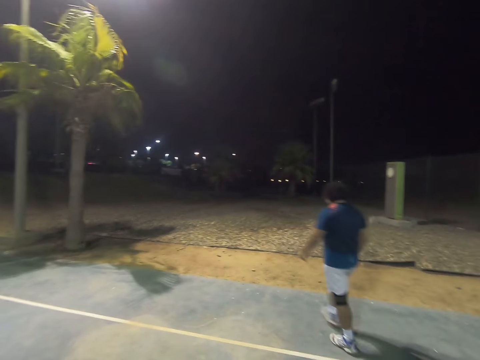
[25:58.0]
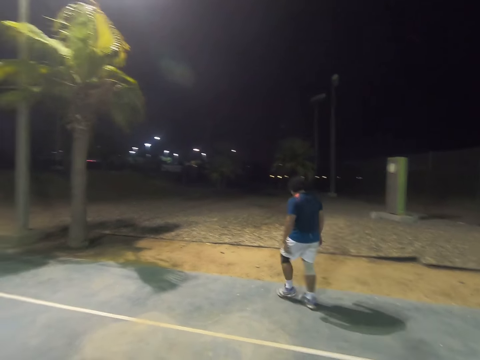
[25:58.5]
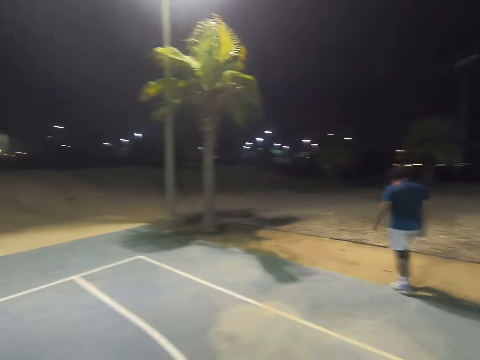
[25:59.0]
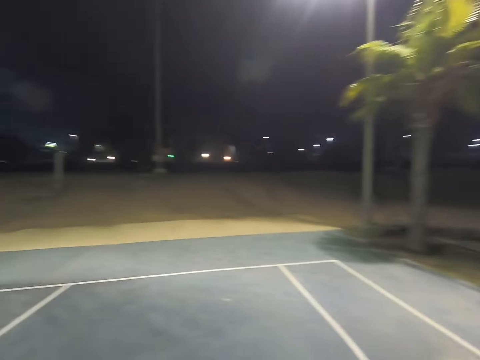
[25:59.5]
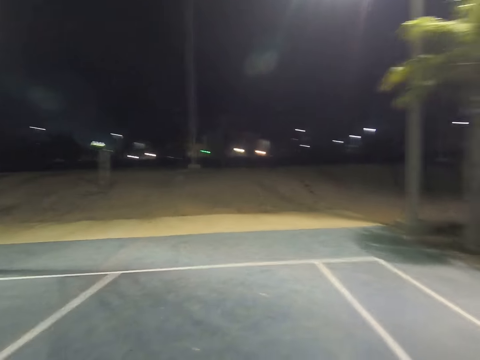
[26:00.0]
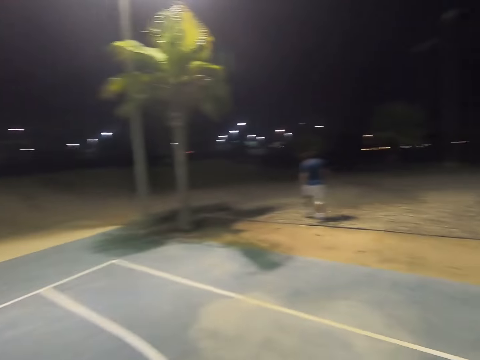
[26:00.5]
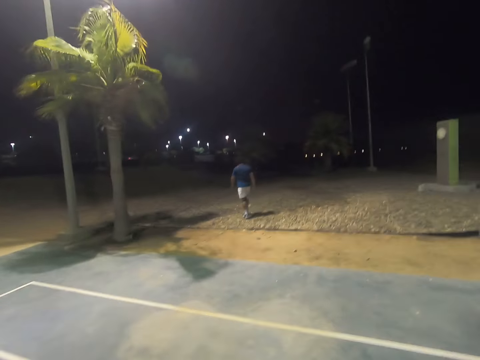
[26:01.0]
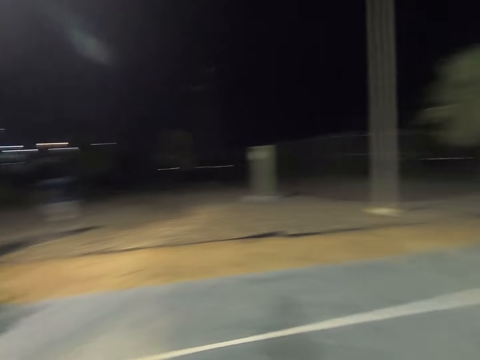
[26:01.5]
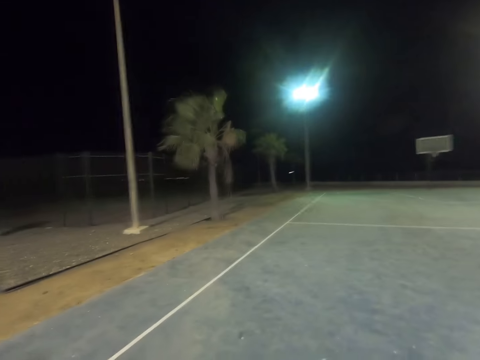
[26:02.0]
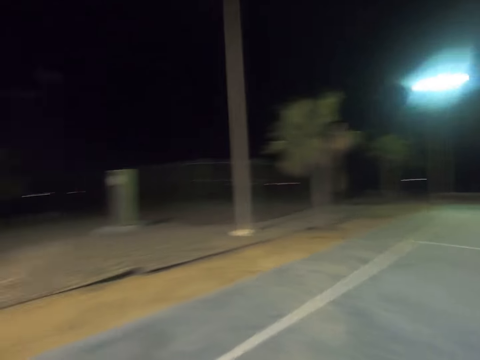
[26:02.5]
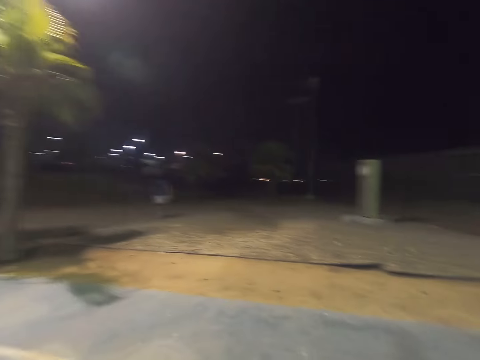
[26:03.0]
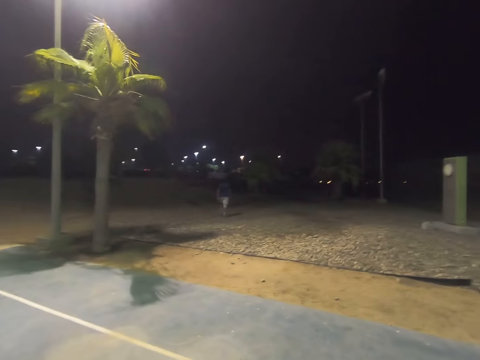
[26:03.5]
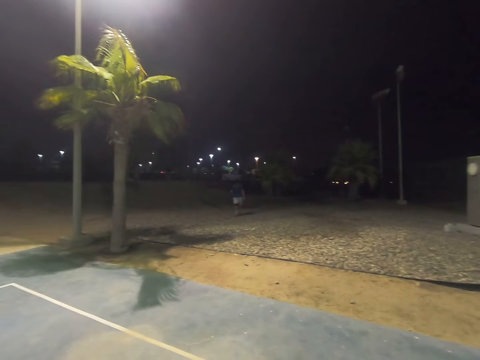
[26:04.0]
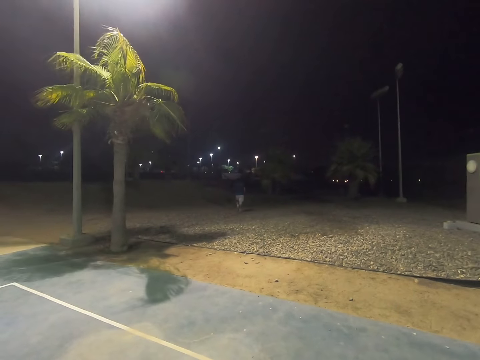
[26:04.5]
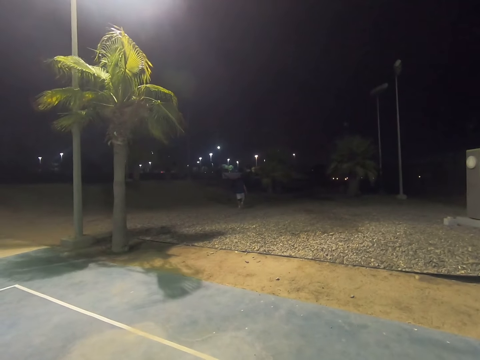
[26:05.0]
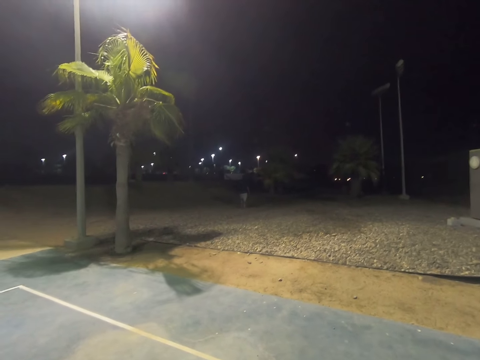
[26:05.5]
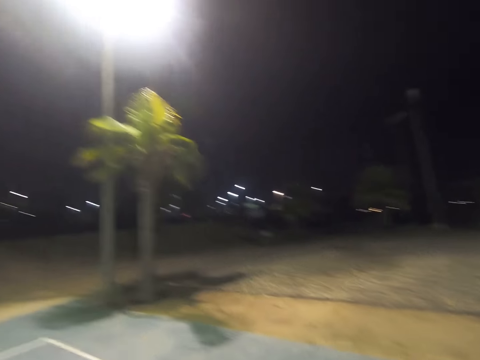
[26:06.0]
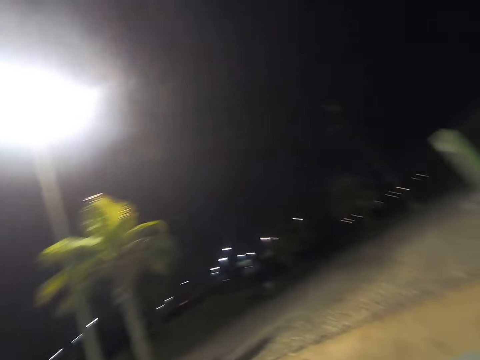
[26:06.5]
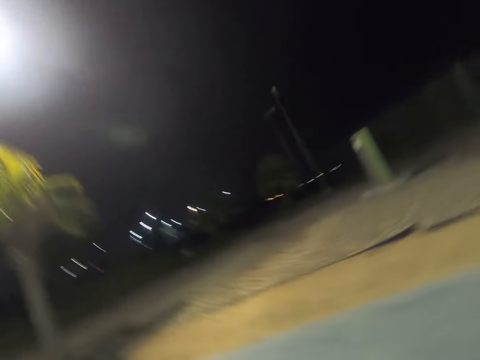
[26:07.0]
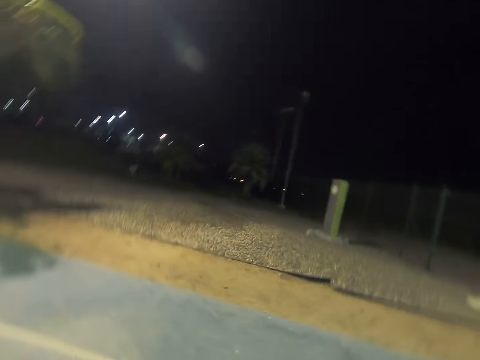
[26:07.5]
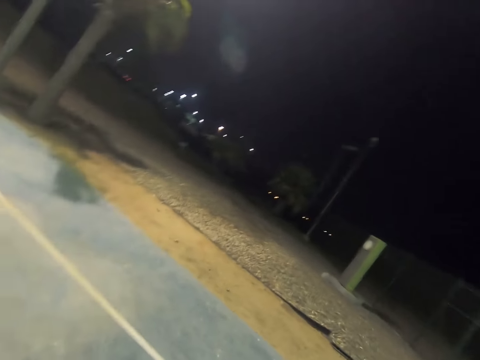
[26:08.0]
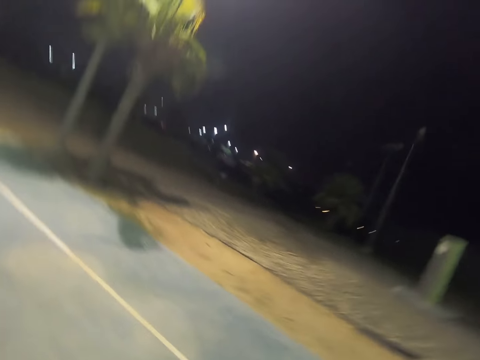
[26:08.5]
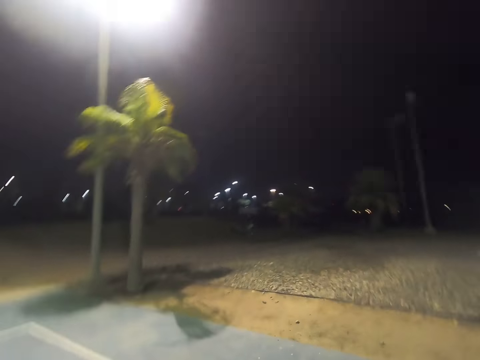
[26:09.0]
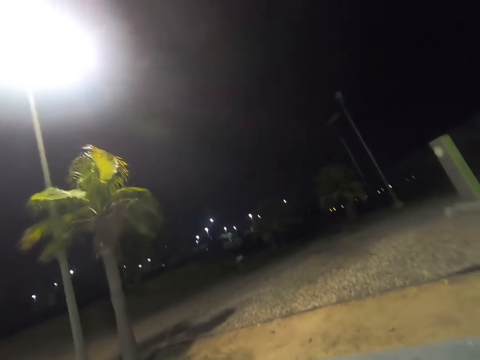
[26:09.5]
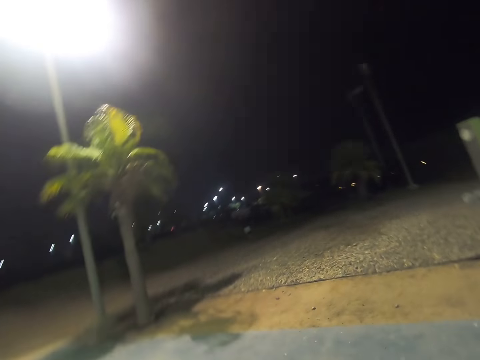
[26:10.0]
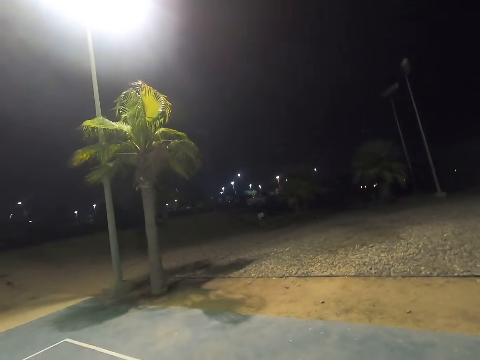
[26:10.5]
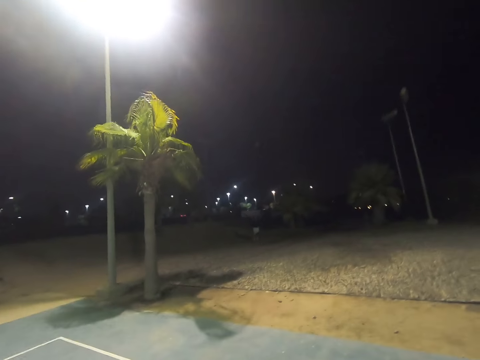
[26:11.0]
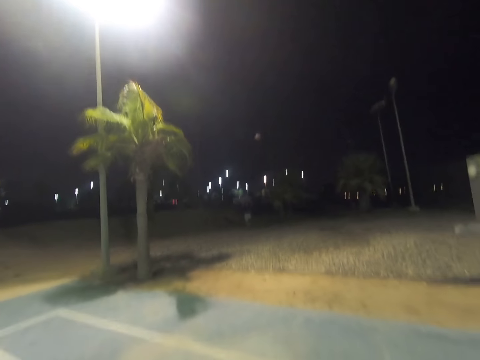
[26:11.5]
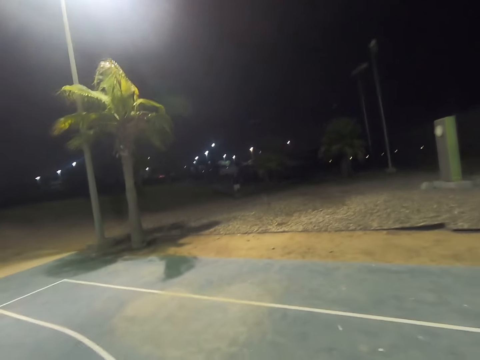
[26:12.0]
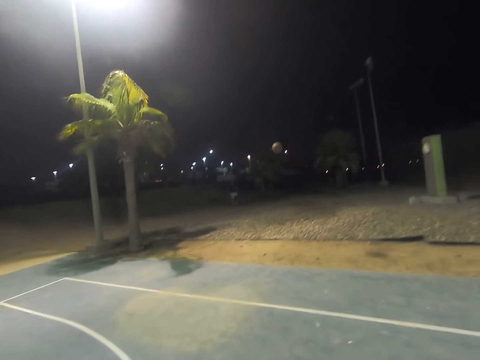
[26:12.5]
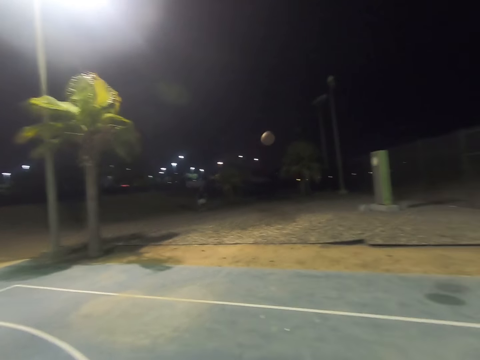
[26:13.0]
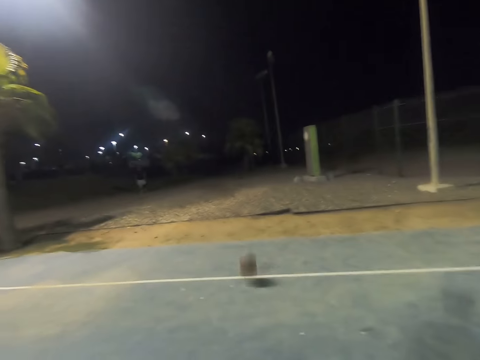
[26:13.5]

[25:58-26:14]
The camera wearer looks around. A man picks up the basketball. The man throws the basketball at the camera wearer. The man picks up the ball.

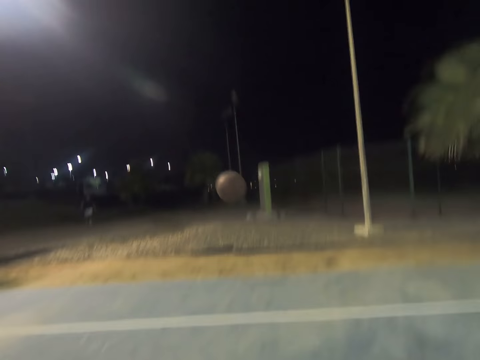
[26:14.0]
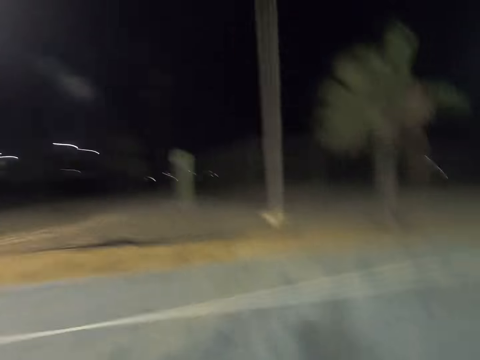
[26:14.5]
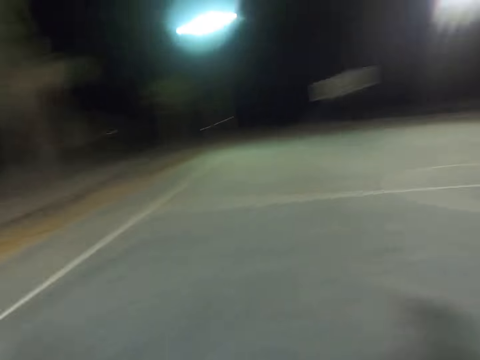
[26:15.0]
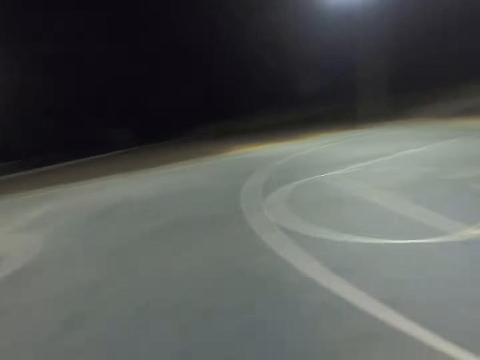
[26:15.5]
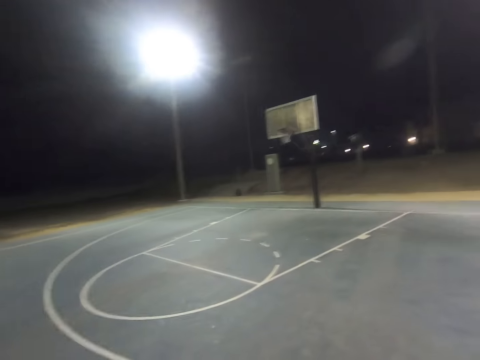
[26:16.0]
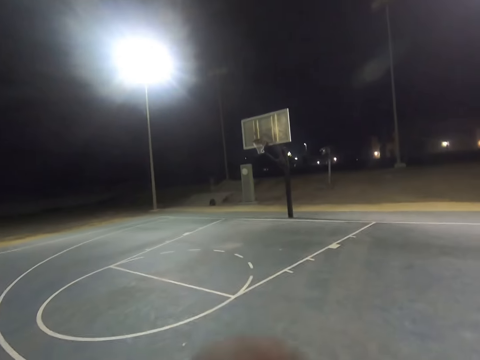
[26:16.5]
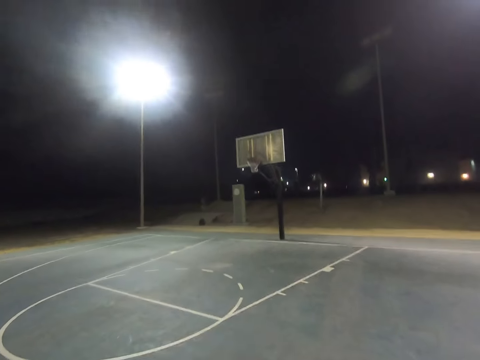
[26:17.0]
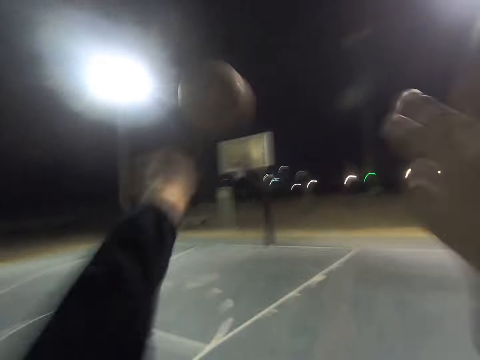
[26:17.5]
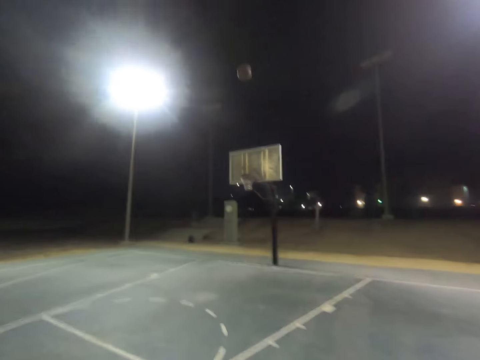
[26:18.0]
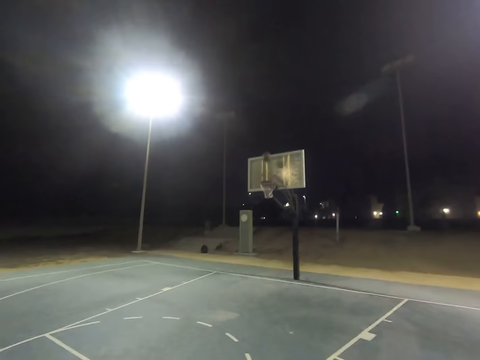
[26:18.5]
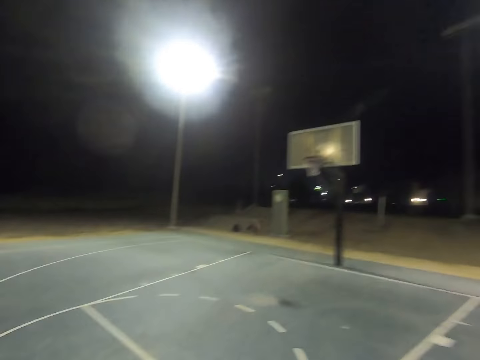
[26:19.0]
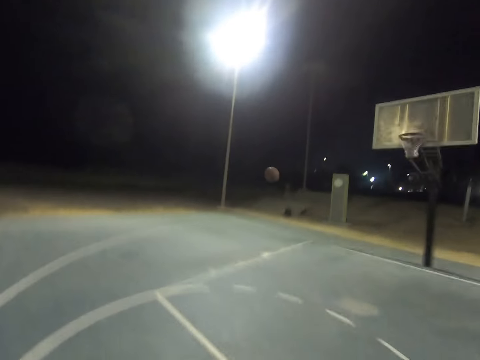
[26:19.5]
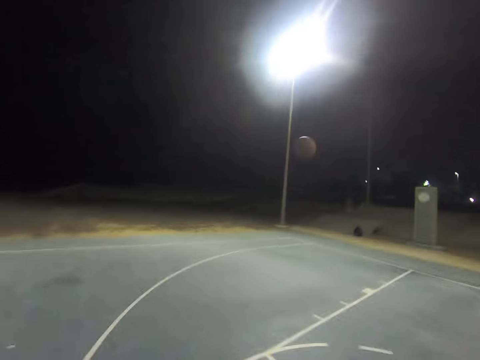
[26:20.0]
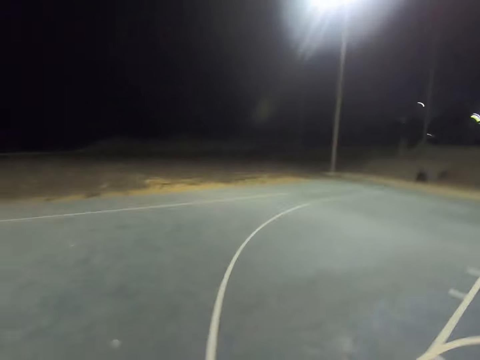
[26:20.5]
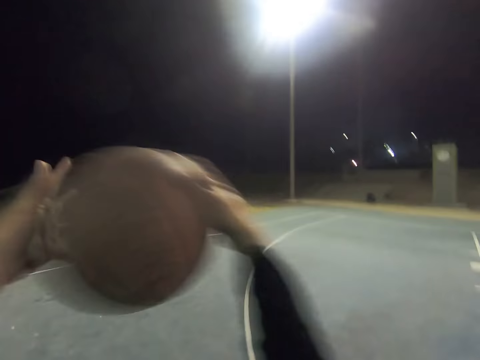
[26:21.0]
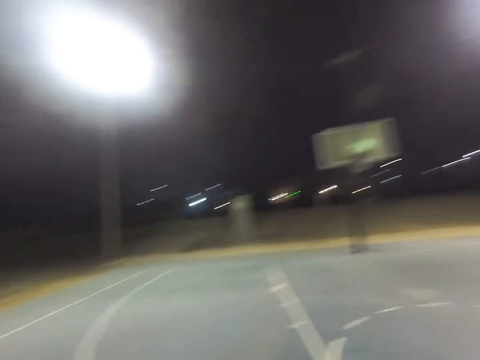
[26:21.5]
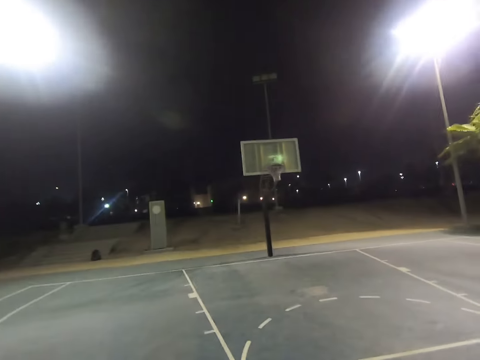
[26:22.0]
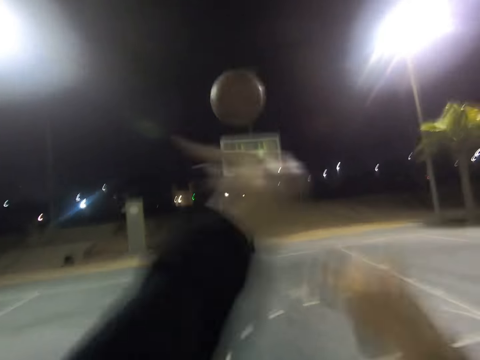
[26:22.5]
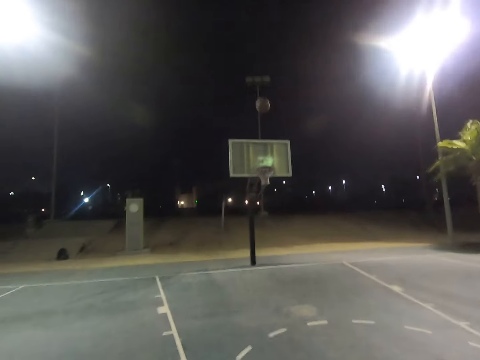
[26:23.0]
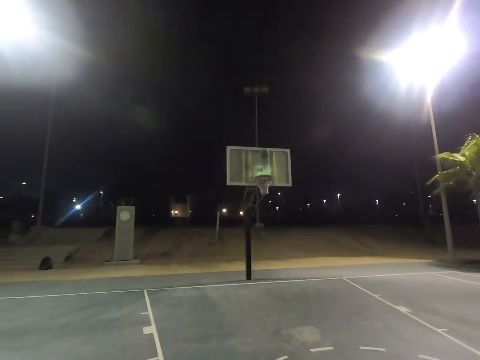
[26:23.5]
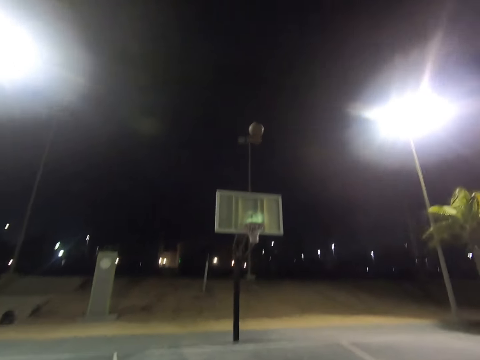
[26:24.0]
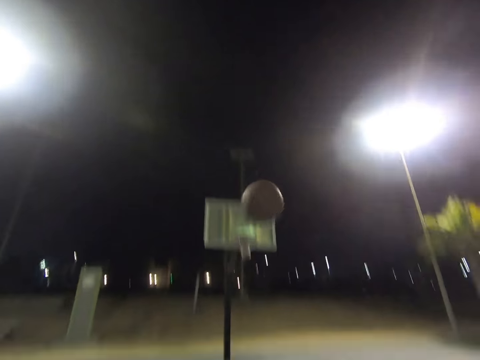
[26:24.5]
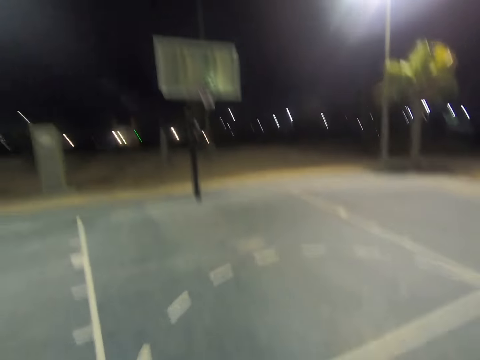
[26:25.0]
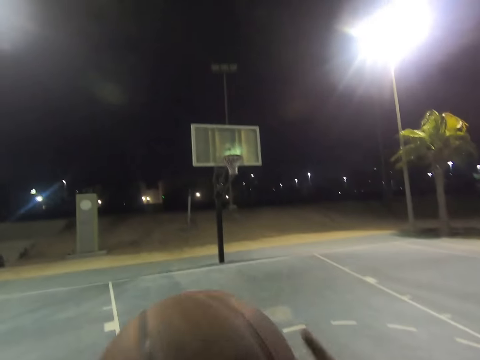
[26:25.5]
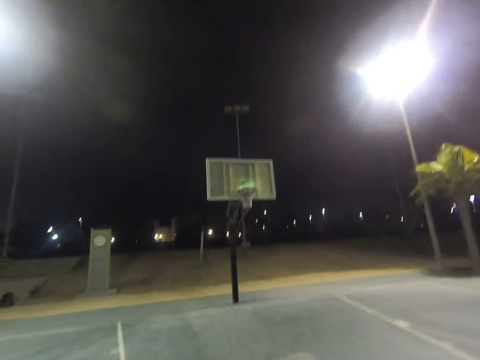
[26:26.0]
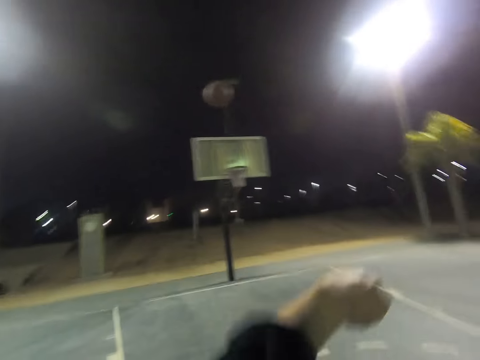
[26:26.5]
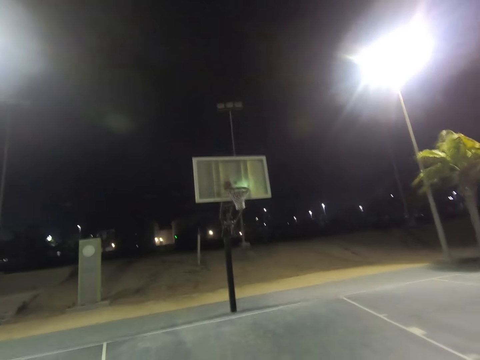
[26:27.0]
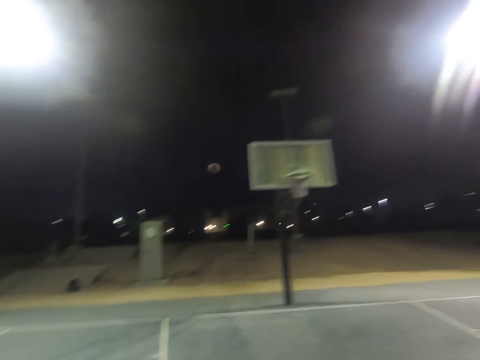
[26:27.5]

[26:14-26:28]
The camera wearer plays basketball with a man. They catch the basketball. They throw the basketball at the basket. They catch the basketball. They throw the basketball at the basket. They catch the basketball. They throw the basketball at the basket.
